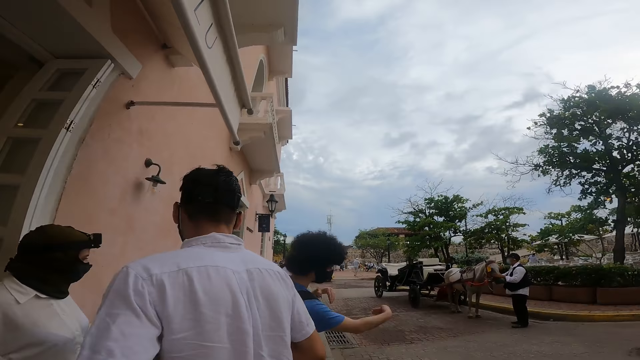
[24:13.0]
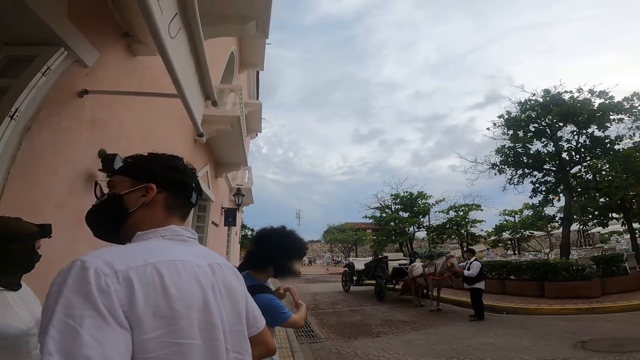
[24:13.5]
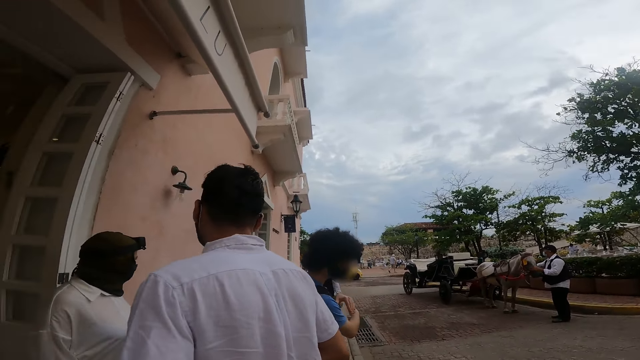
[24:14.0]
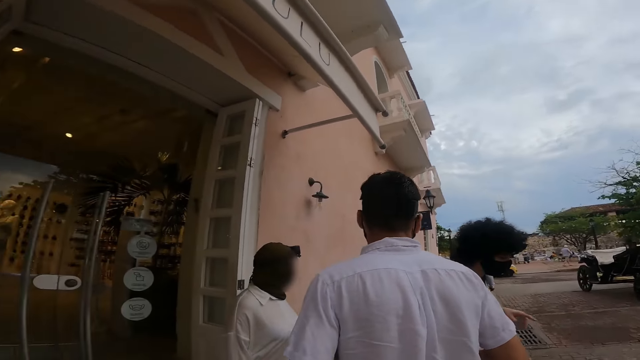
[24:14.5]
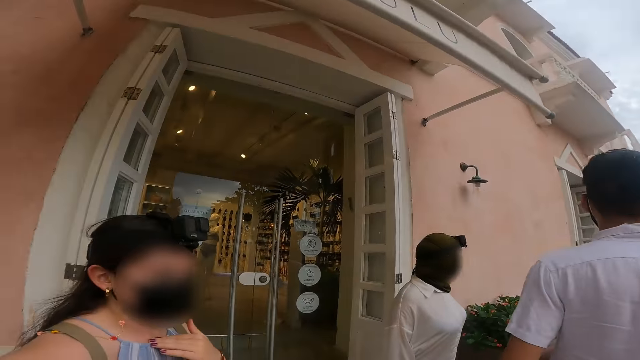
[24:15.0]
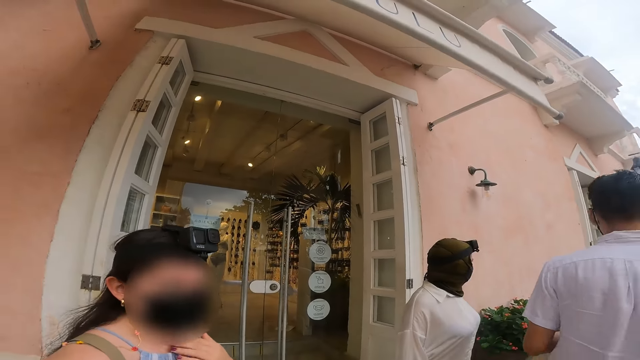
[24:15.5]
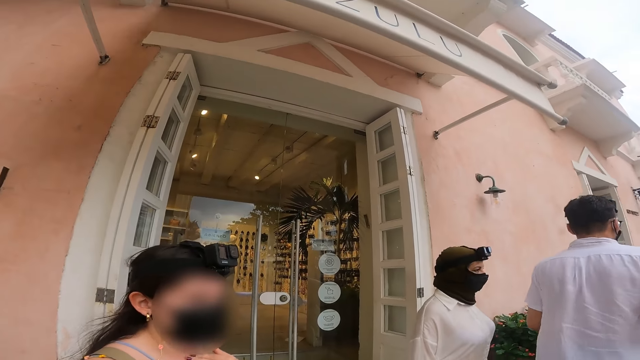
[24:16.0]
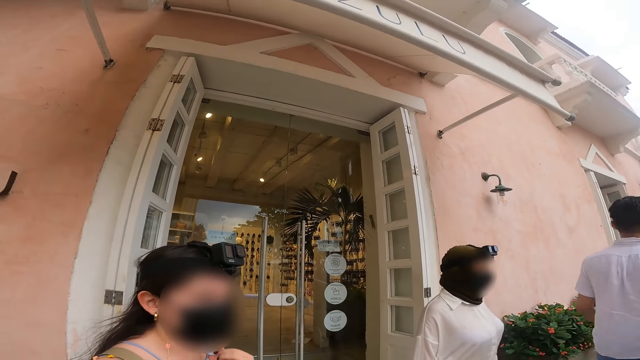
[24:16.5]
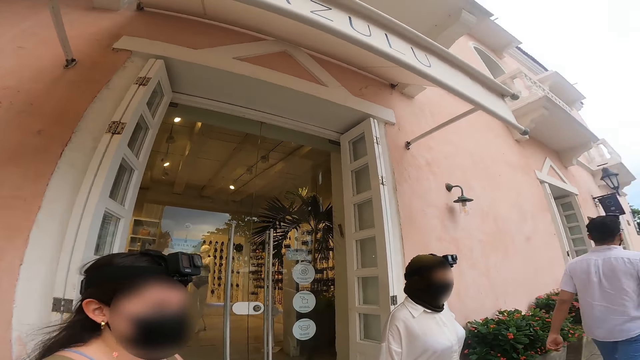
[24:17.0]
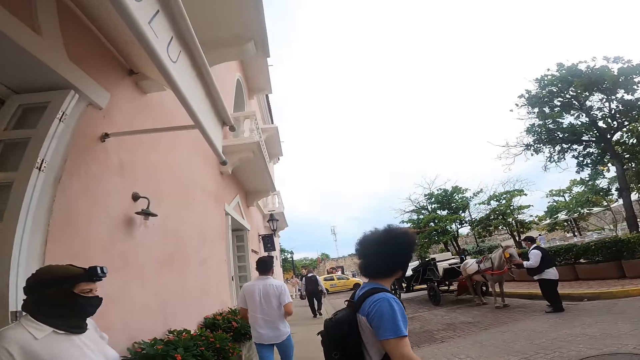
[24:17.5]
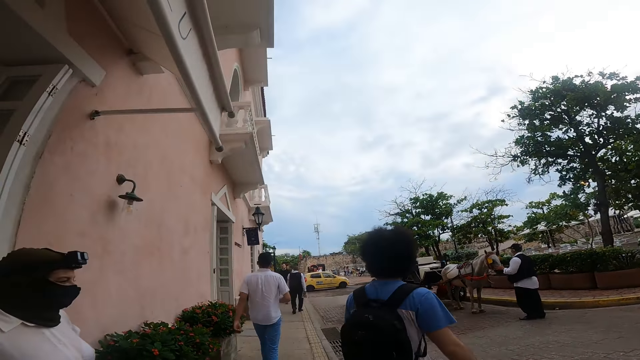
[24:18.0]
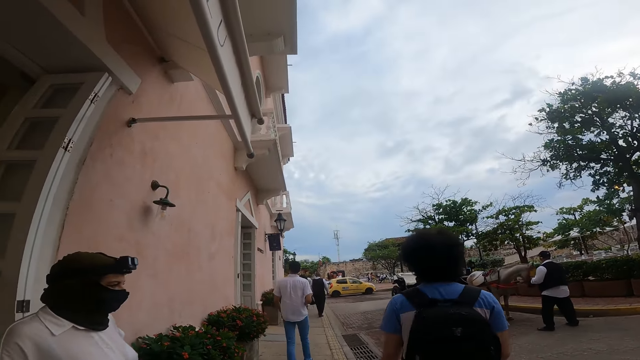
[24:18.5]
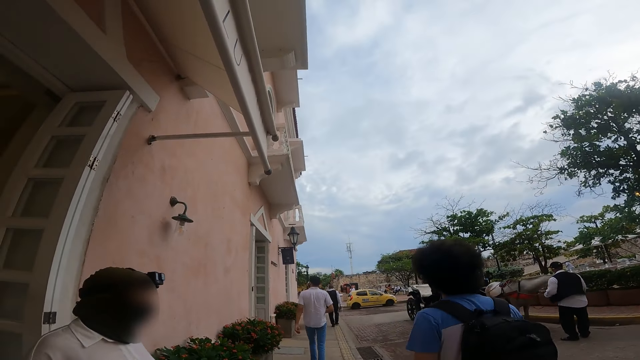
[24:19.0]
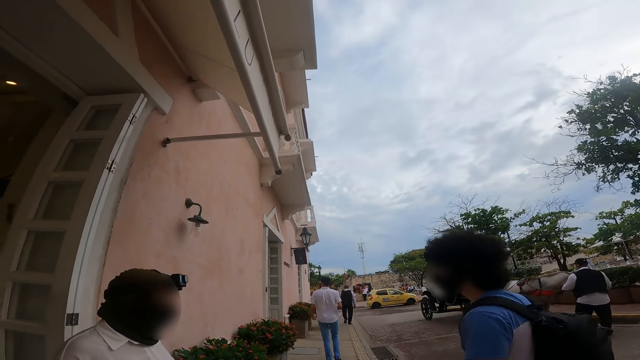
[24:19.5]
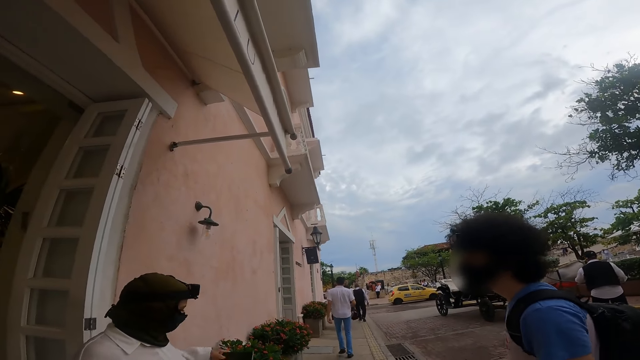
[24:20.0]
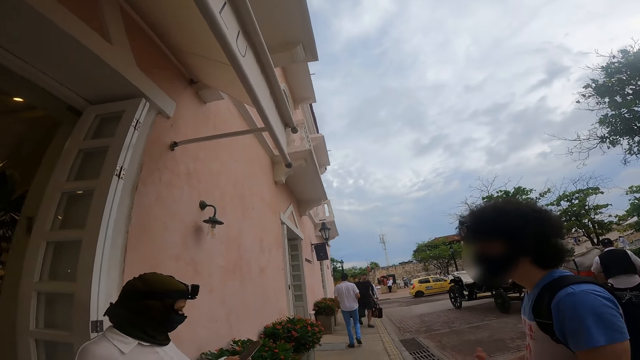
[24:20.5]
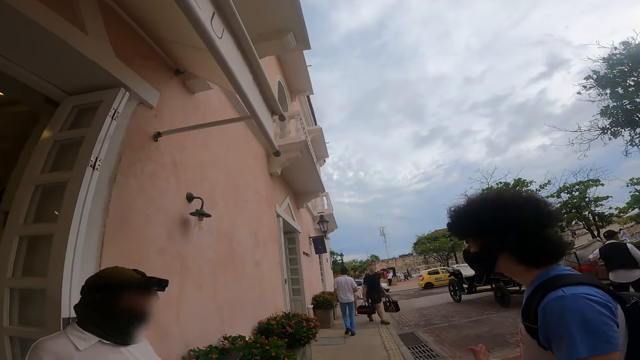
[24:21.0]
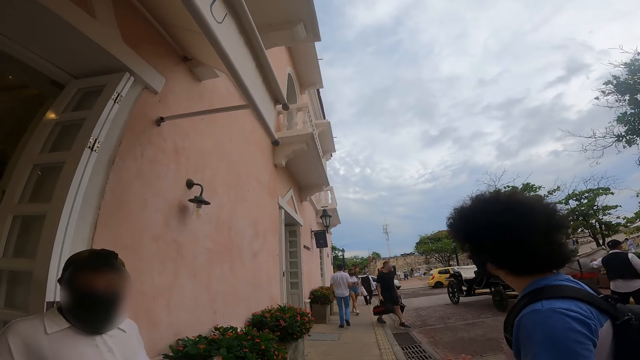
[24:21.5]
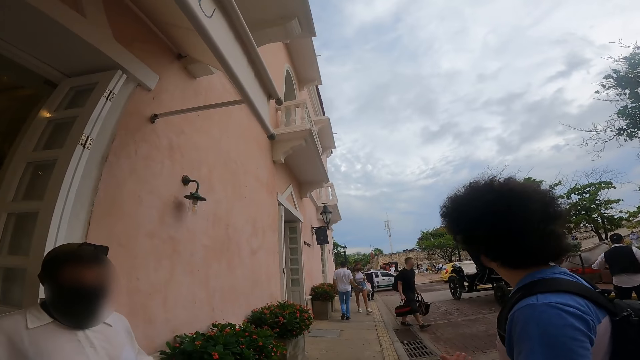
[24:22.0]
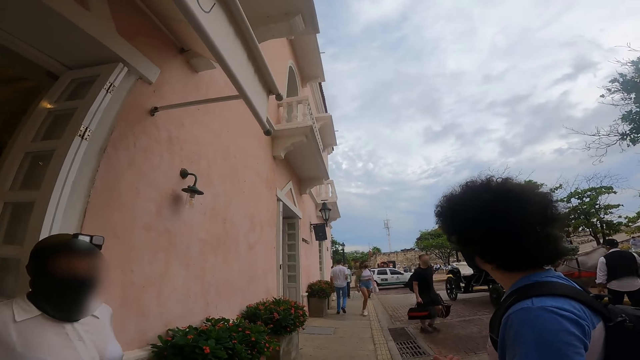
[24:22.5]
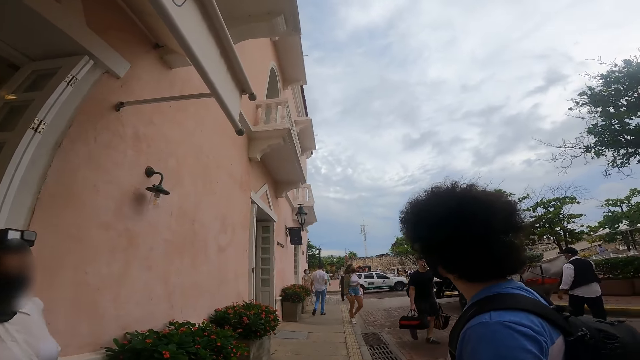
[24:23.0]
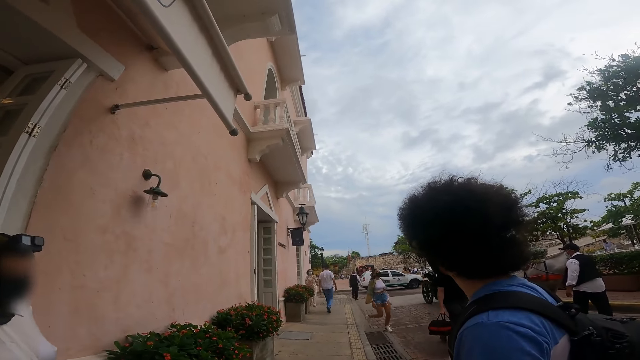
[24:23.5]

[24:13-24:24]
The man walks on the walkway. The camera wearer talks to a person. They look around. The woman holds a phone with her left hand.

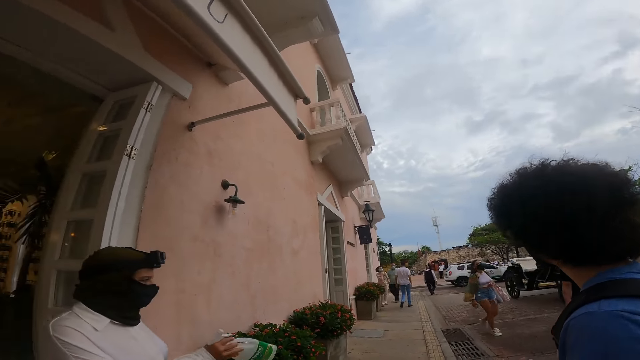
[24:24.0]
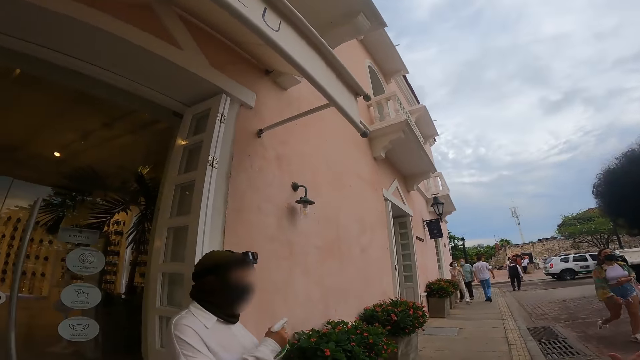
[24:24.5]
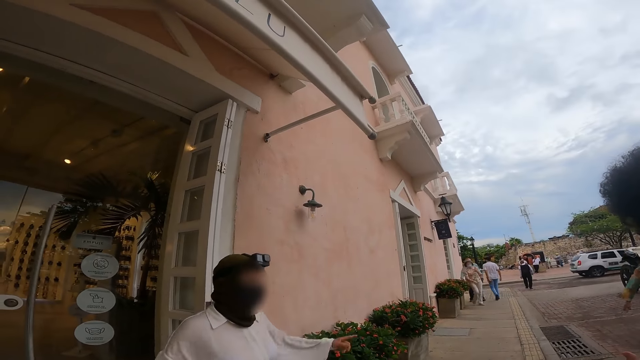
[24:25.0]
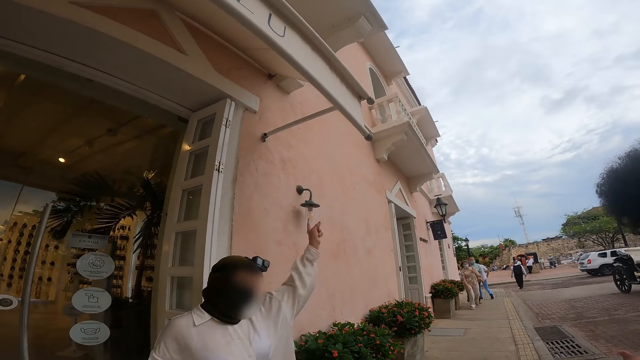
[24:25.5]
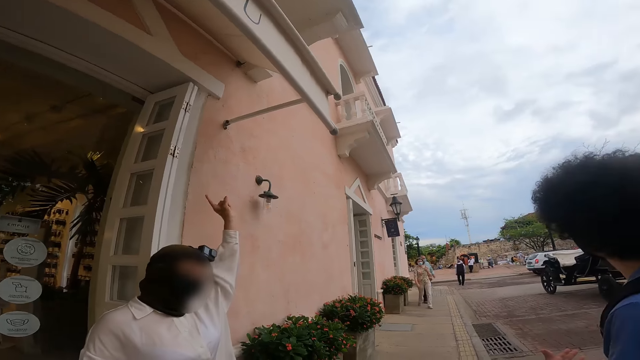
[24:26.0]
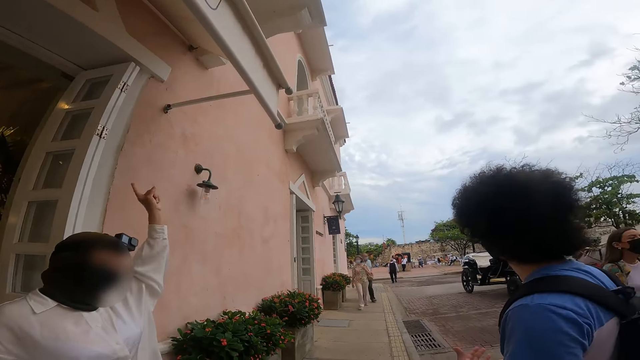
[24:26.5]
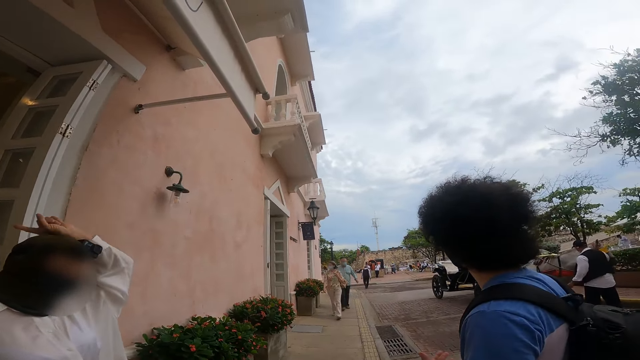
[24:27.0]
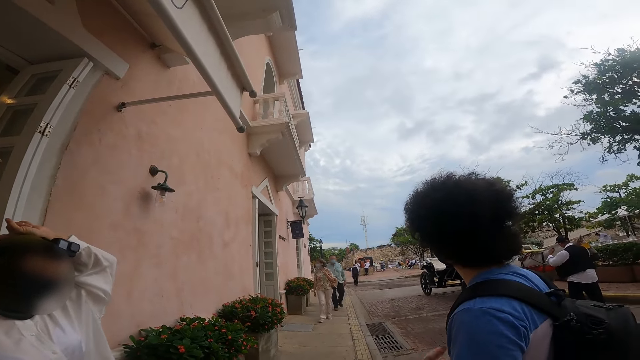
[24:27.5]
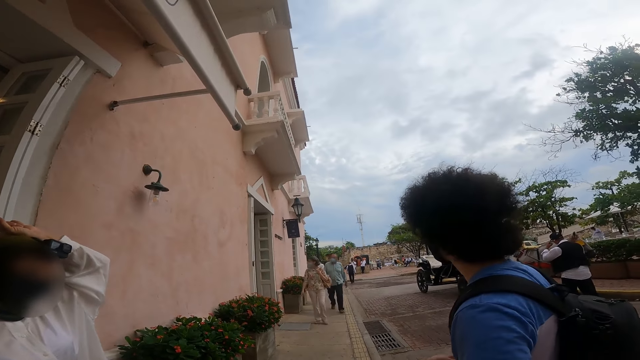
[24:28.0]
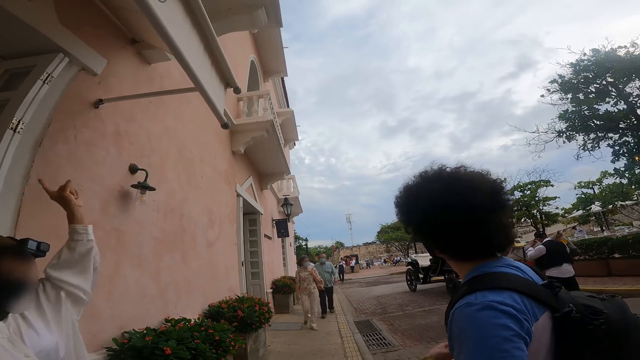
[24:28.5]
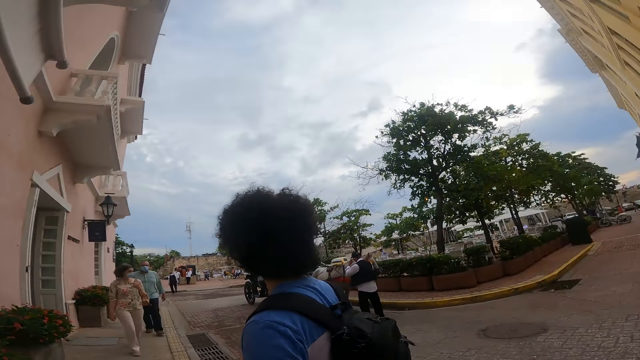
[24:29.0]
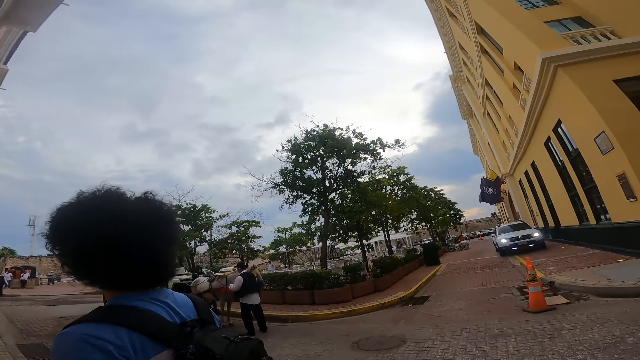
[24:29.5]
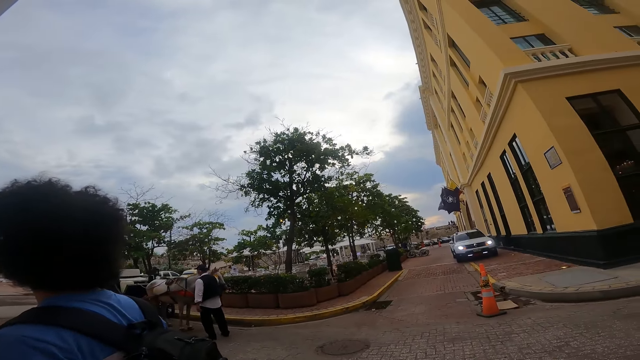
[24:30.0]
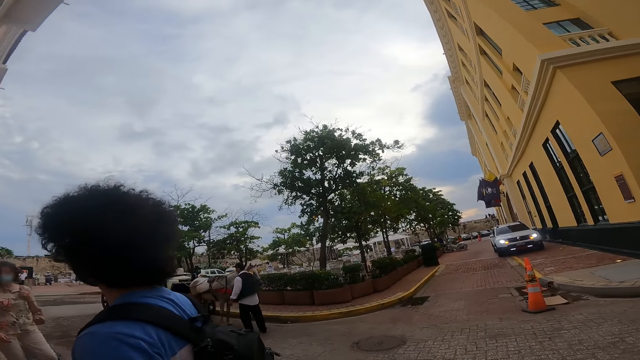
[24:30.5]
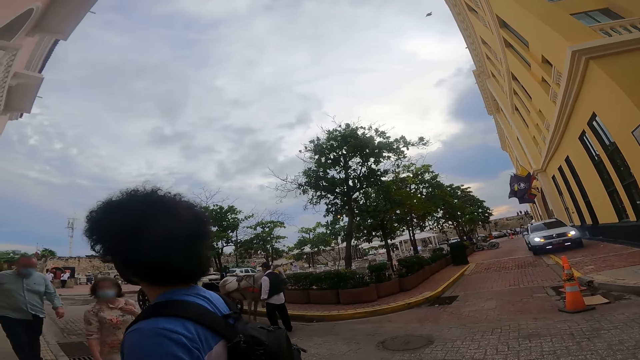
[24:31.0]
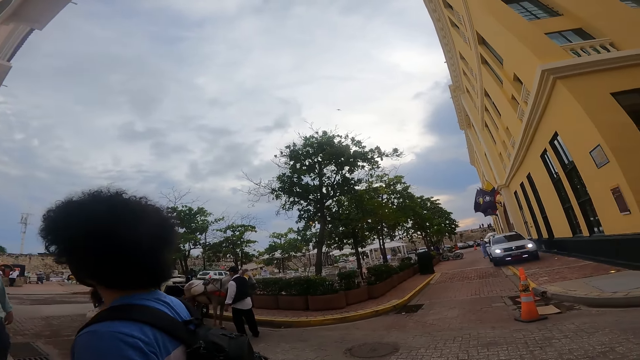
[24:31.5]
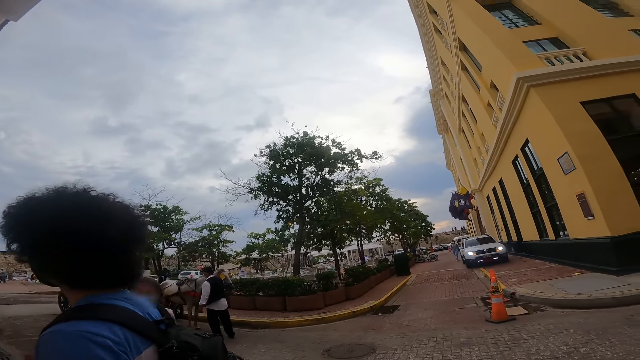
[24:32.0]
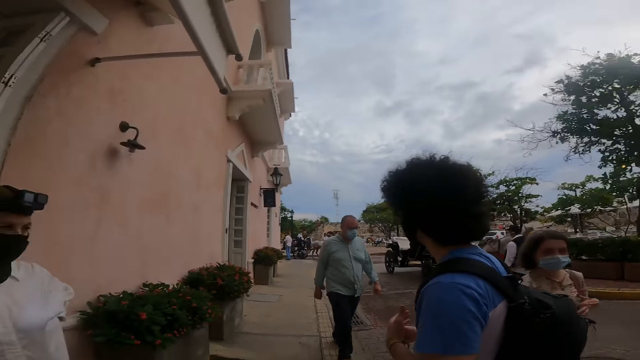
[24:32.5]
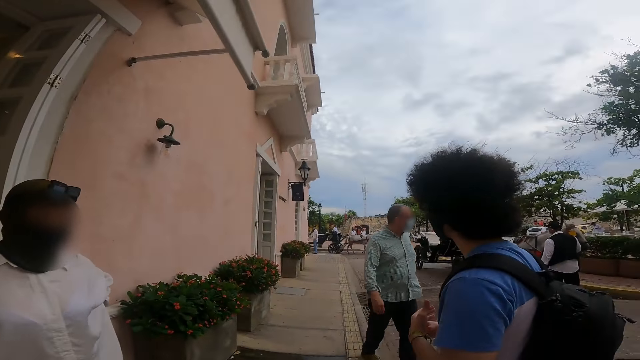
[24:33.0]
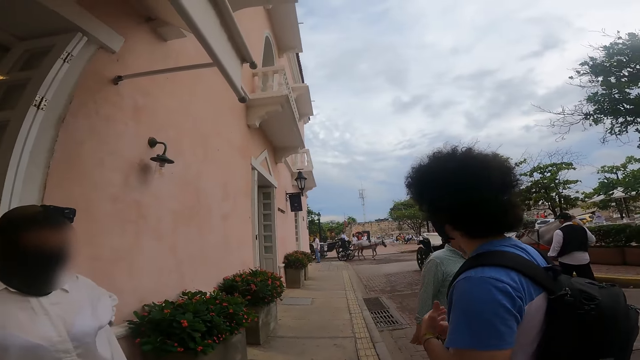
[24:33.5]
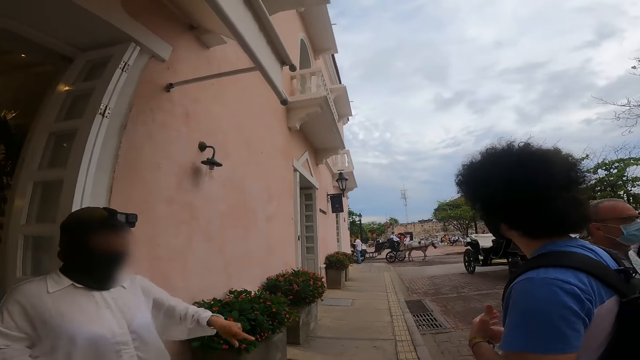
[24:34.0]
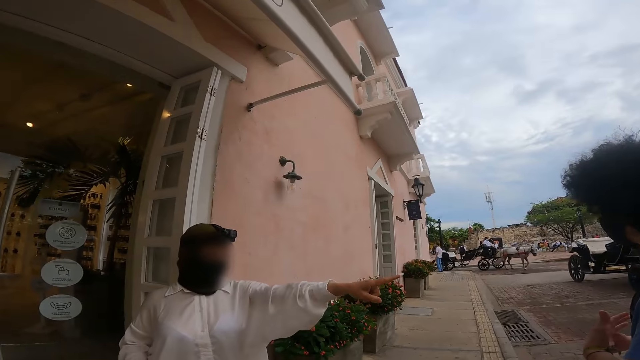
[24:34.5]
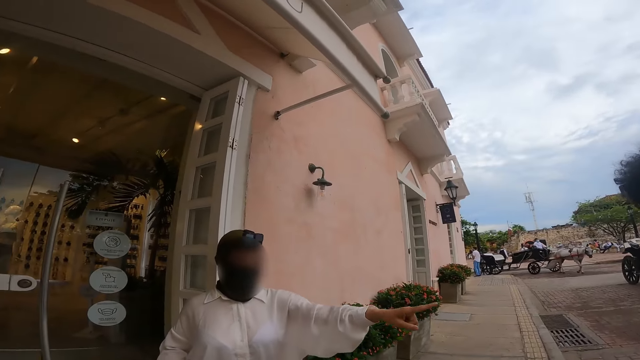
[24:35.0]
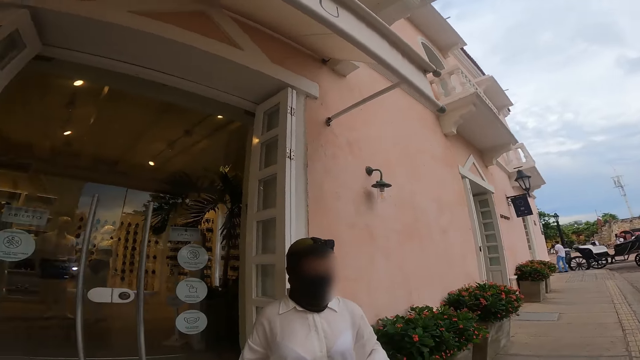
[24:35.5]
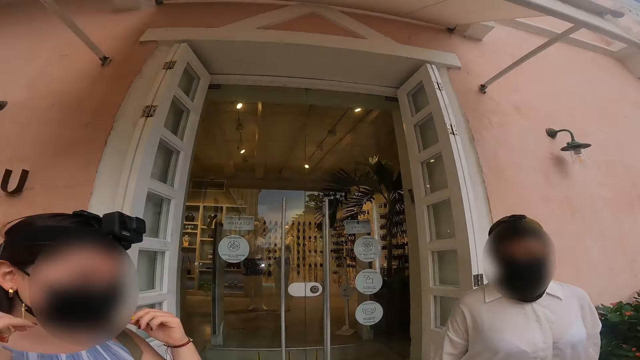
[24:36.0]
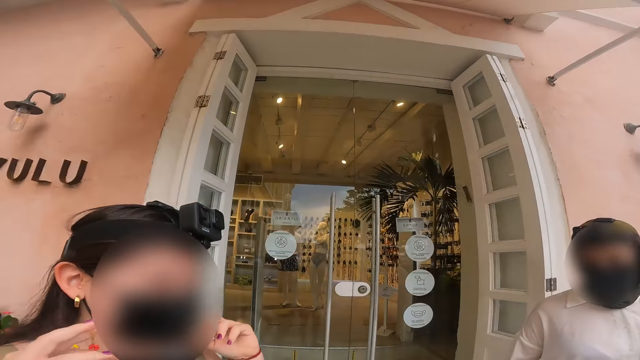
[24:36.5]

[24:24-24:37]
A person points away. The camera wearer looks around. The person talks to the camera wearer. Another person talks to the camera wearer.
